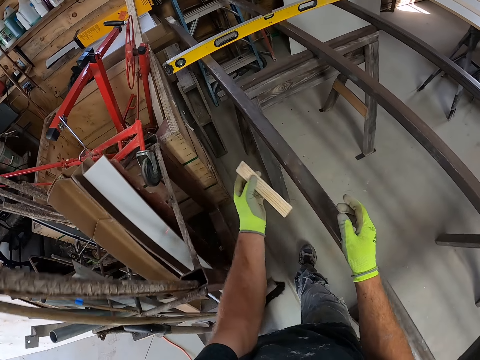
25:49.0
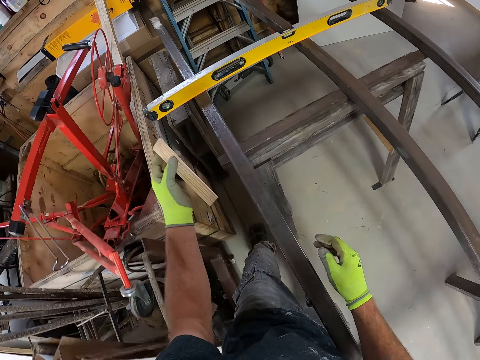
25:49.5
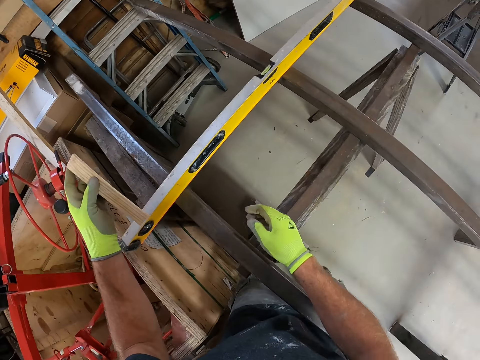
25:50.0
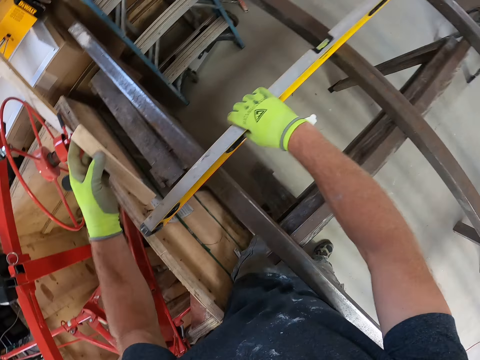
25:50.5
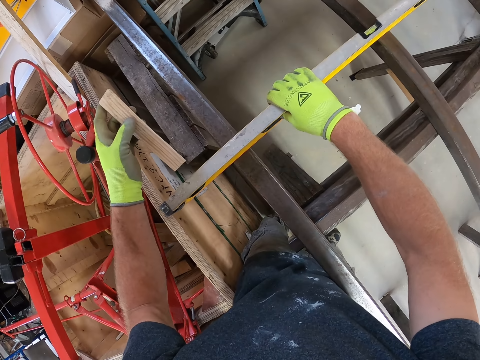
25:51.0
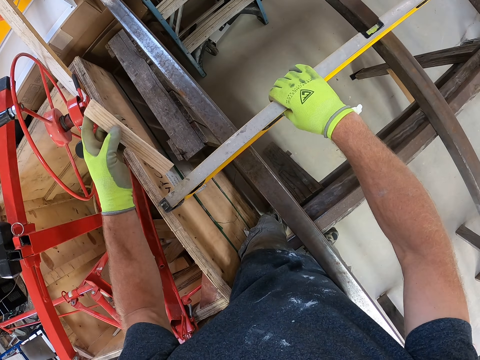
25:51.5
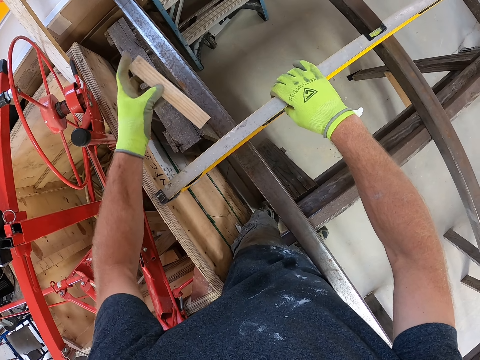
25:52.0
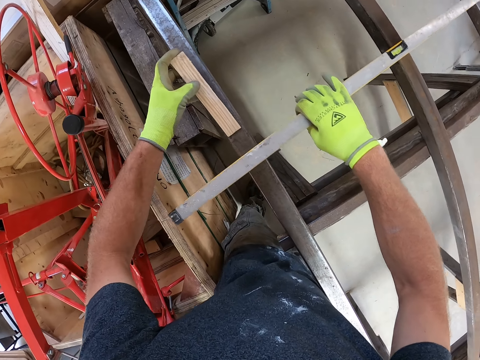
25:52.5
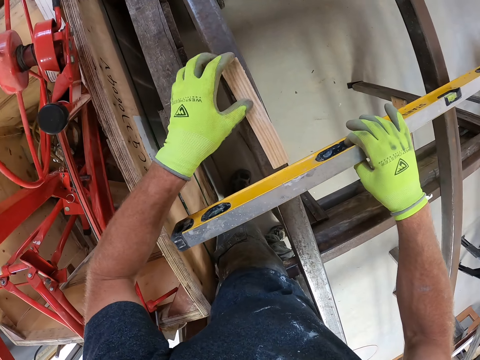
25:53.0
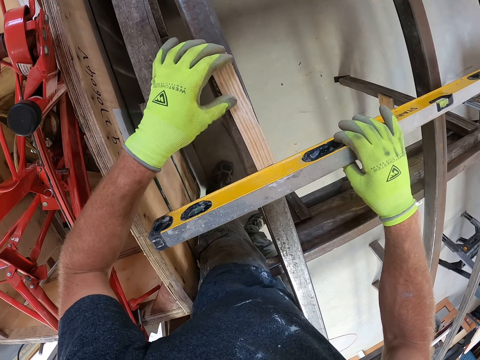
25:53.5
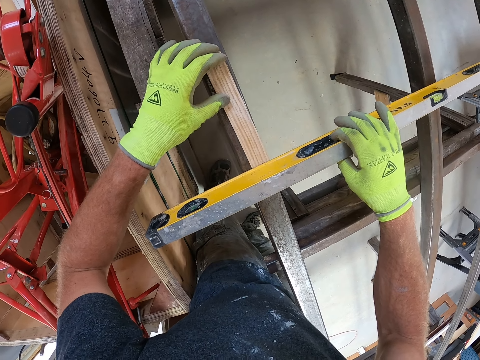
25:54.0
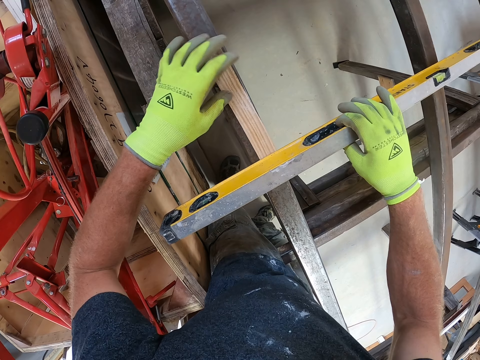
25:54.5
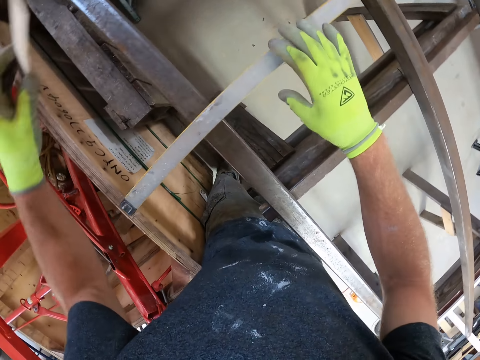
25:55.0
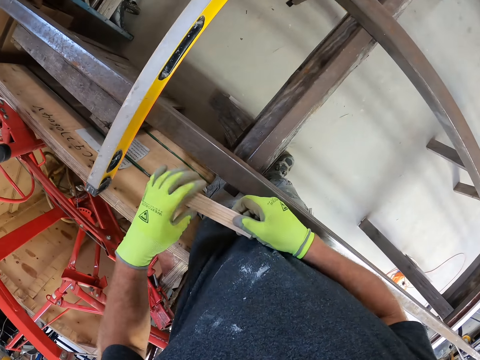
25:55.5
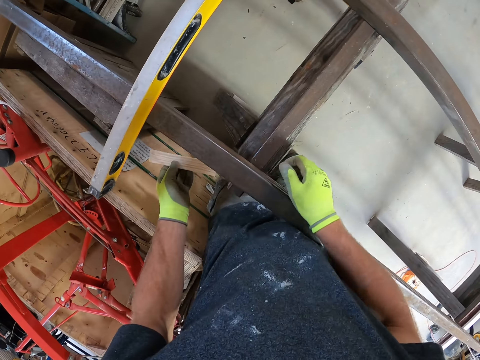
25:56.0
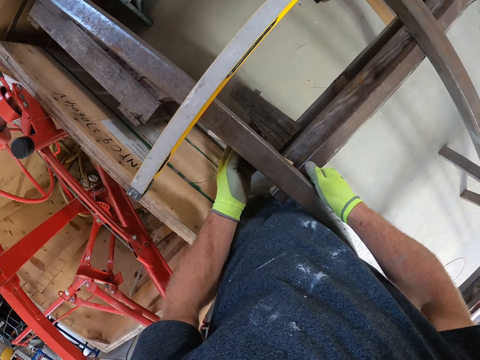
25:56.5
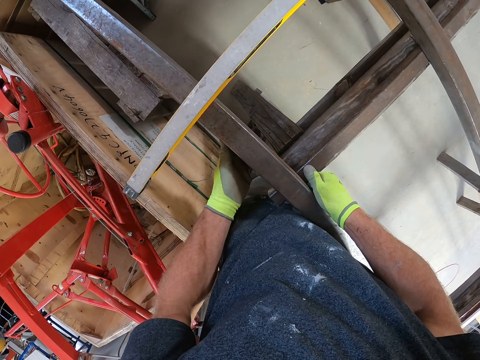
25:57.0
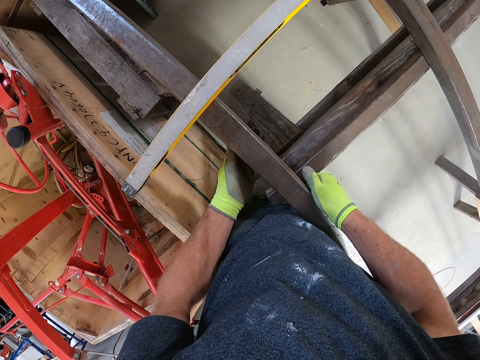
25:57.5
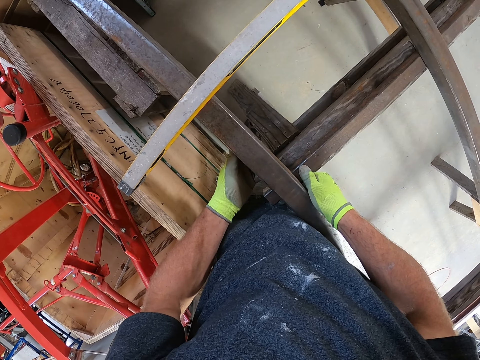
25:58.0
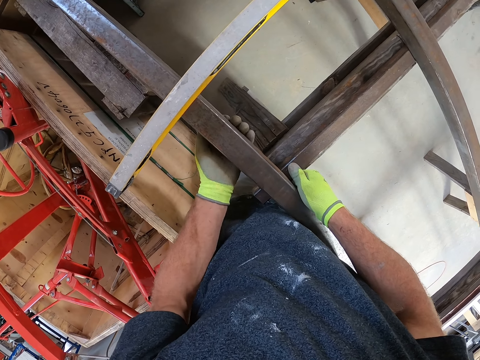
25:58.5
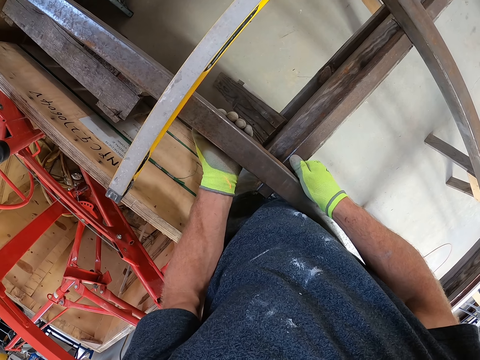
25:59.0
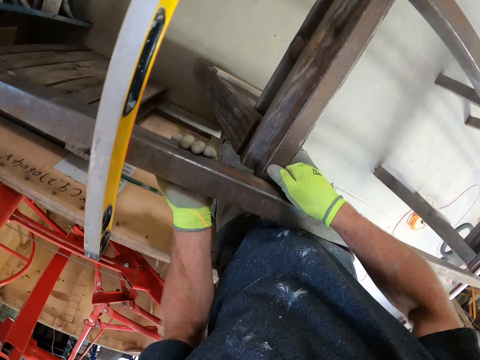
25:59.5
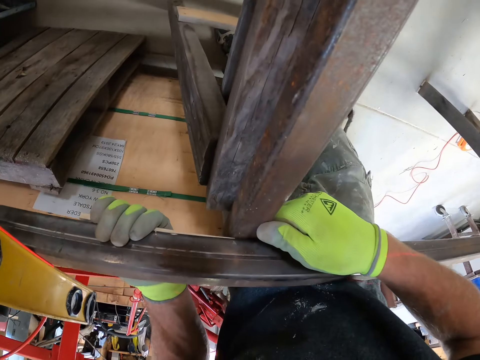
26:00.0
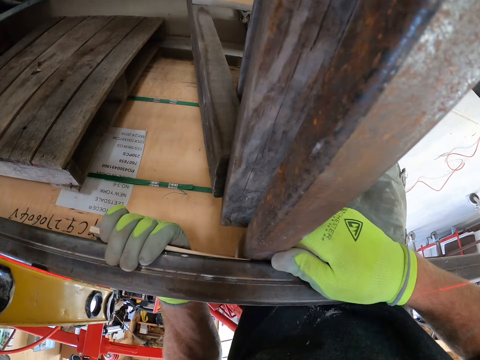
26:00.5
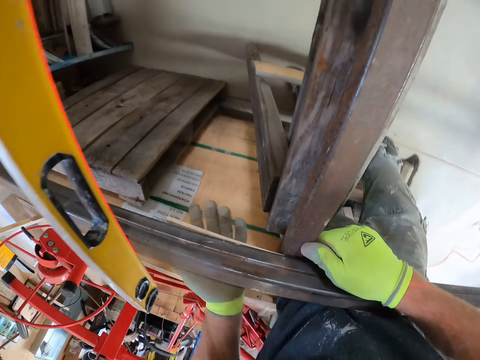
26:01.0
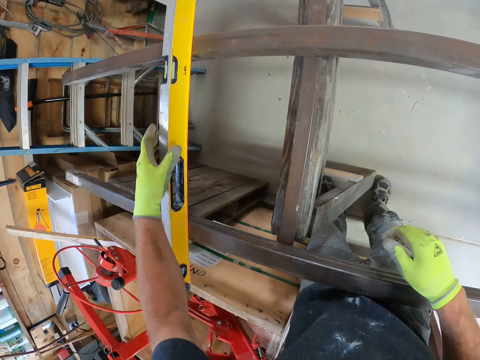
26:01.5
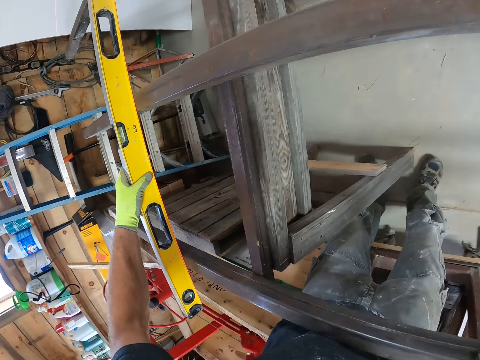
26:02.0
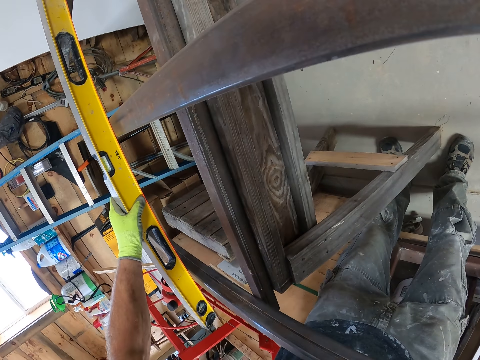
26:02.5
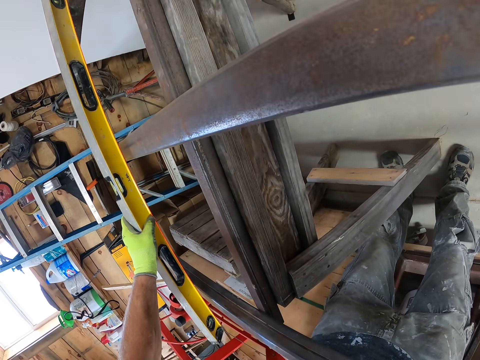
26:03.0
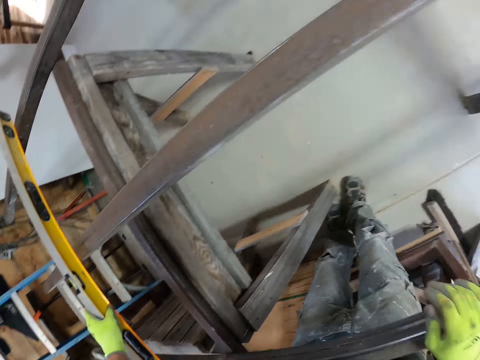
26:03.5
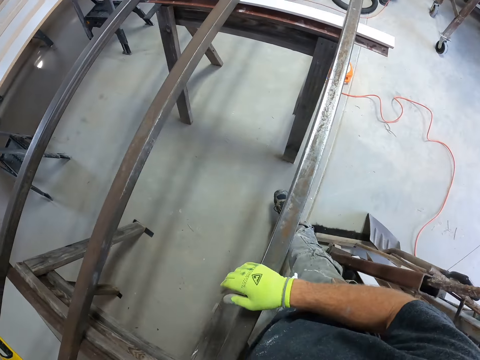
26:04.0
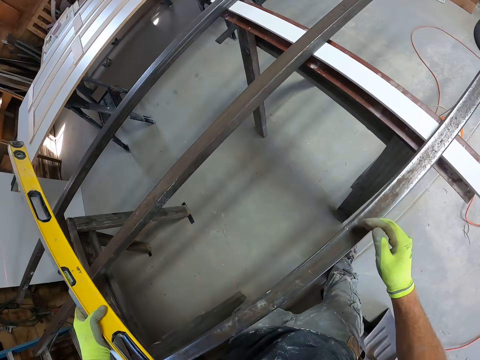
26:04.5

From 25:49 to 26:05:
The camera wearer touches the spirit level. They drop the wood on the iron. They place the wood underneath the iron. They fix the wood on the metal. They touch the spirit level. They adjust the level measurement tool on the iron.

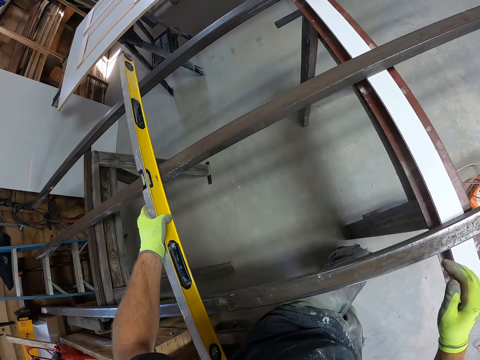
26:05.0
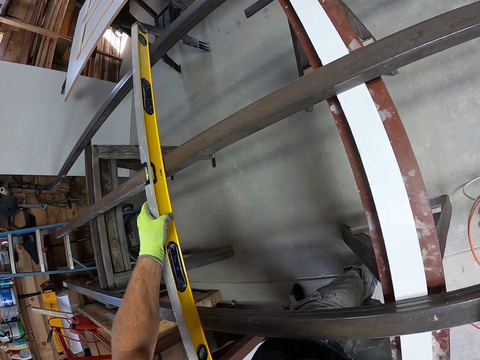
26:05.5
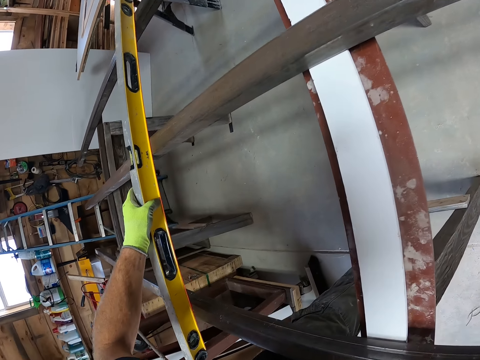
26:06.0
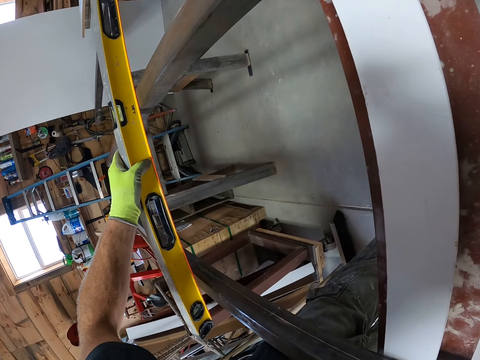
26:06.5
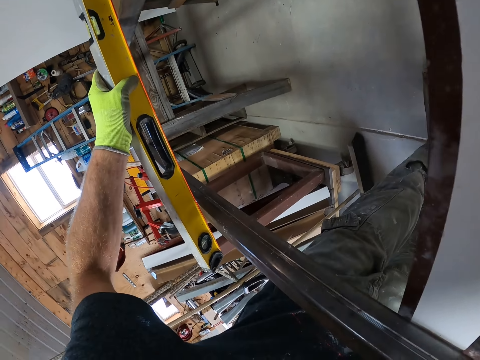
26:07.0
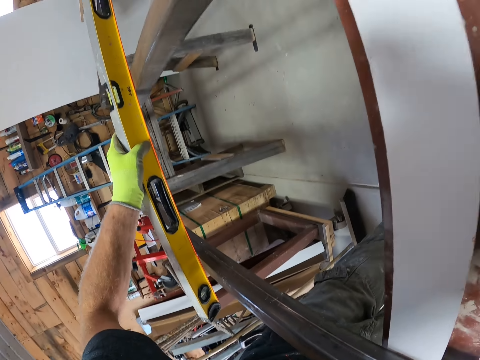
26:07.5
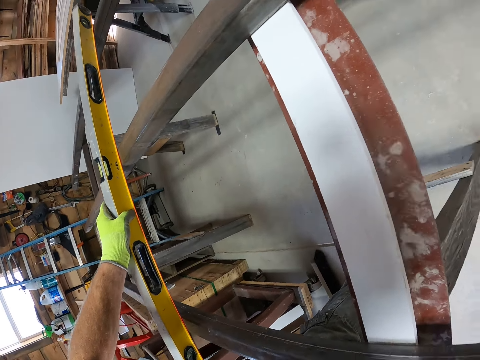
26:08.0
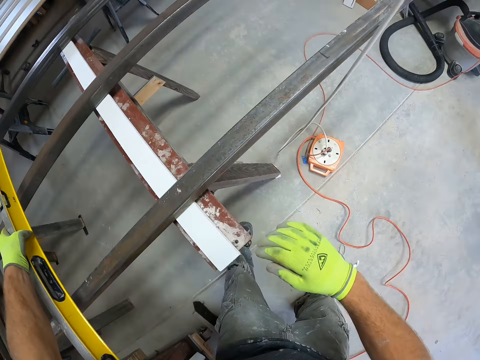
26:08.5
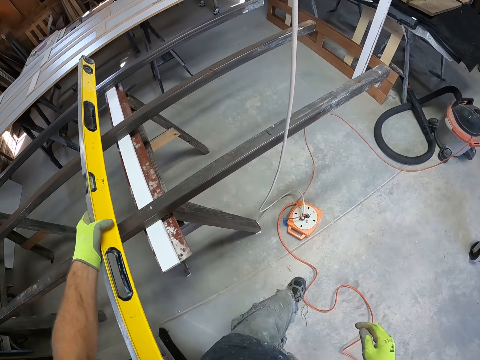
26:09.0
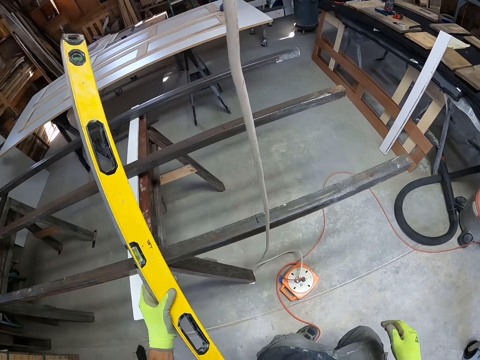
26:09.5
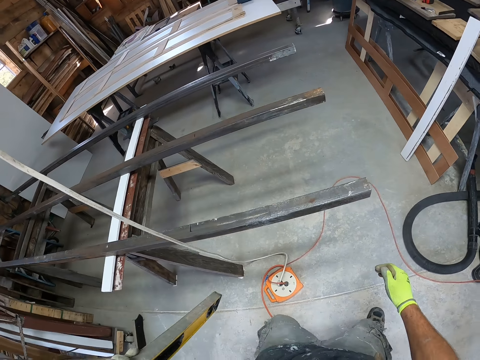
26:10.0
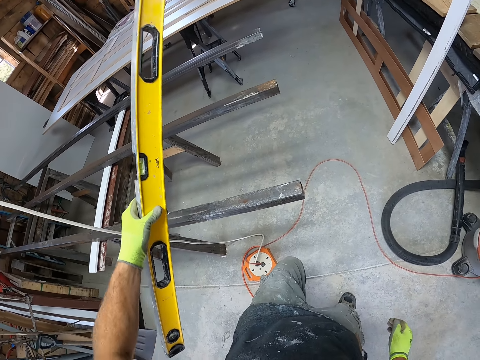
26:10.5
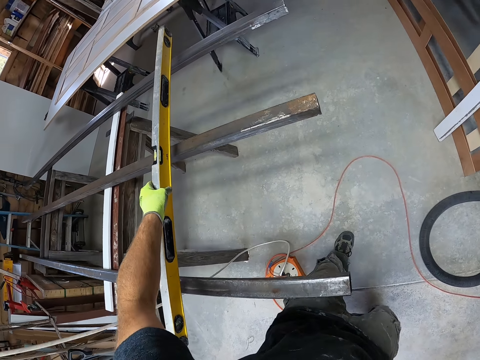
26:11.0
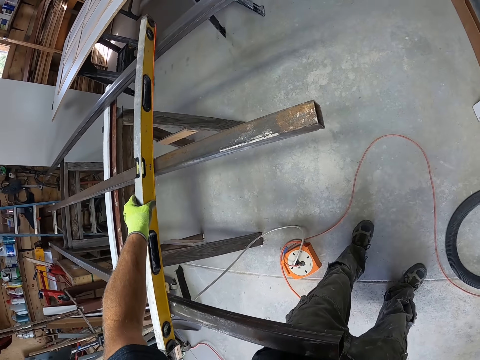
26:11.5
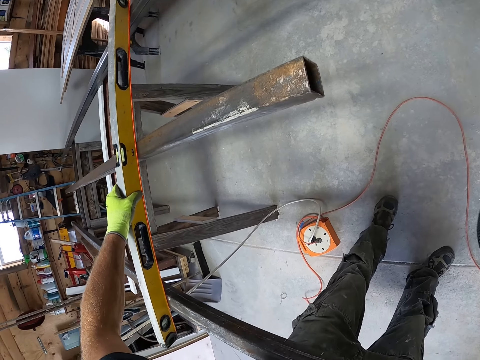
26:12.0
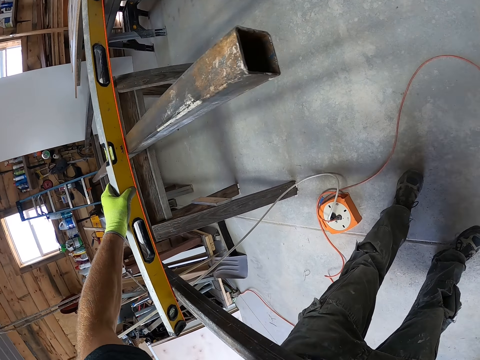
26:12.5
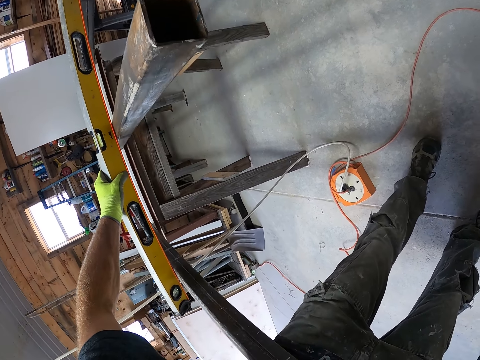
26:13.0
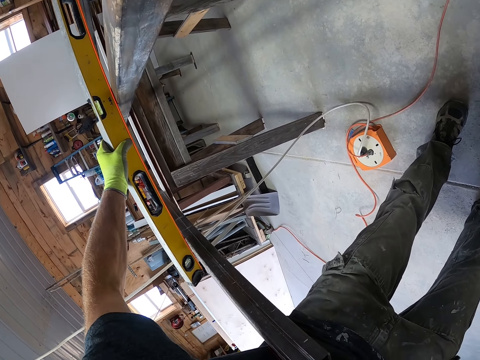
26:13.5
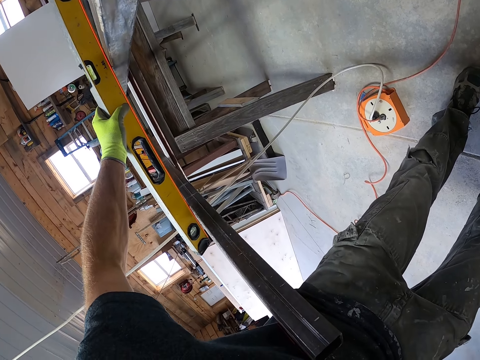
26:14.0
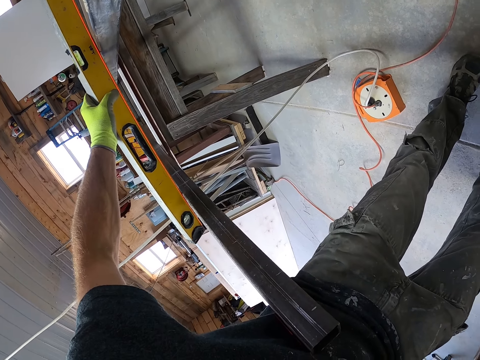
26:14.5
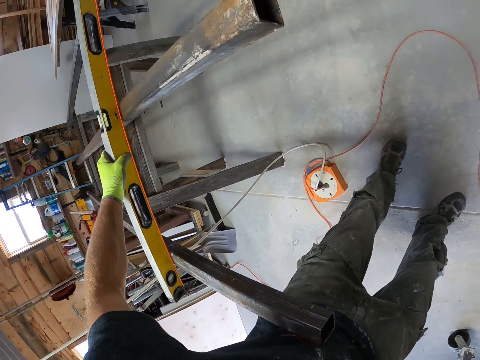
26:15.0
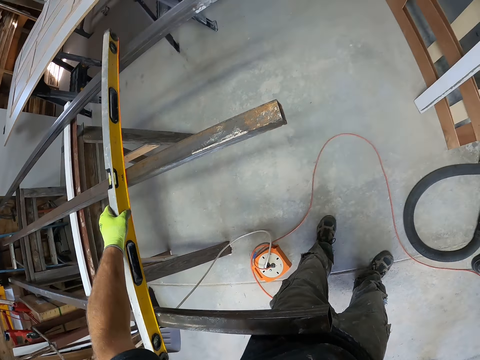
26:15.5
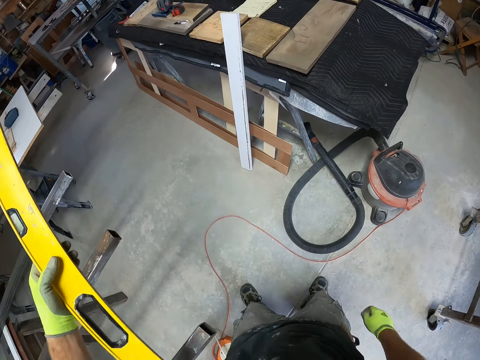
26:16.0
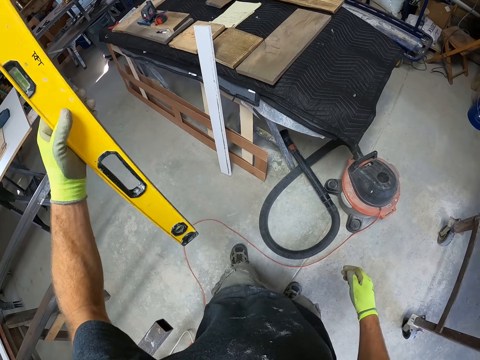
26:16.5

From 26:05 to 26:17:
The camera wearer moves the spirit level.
